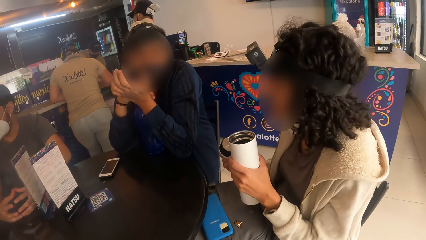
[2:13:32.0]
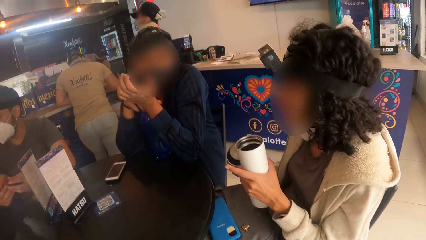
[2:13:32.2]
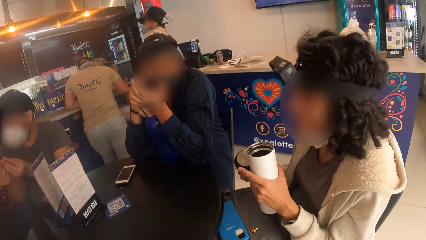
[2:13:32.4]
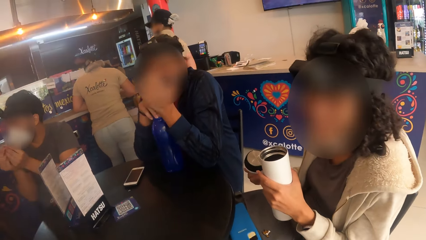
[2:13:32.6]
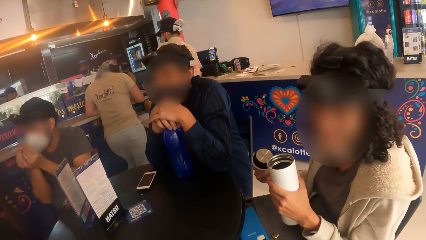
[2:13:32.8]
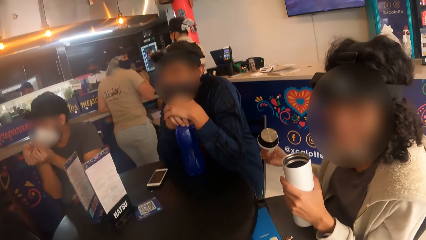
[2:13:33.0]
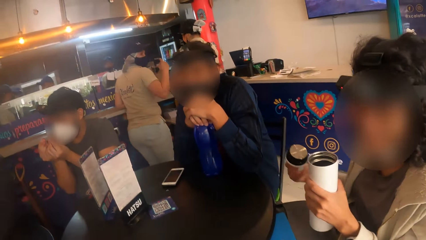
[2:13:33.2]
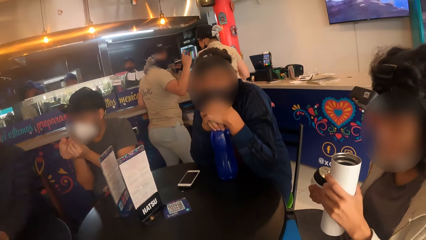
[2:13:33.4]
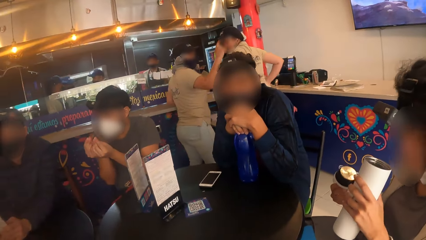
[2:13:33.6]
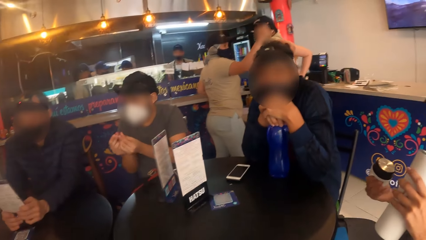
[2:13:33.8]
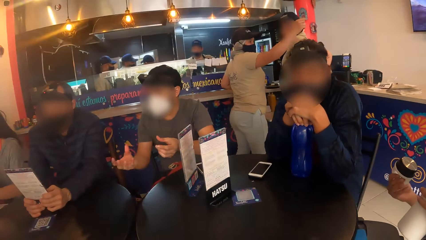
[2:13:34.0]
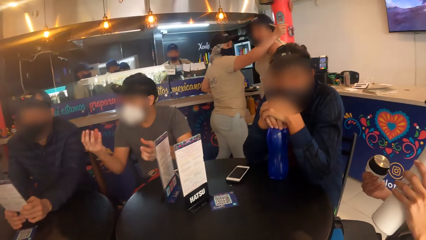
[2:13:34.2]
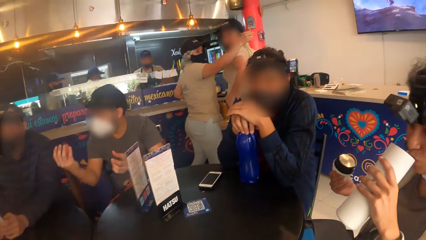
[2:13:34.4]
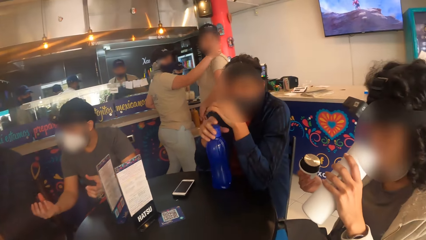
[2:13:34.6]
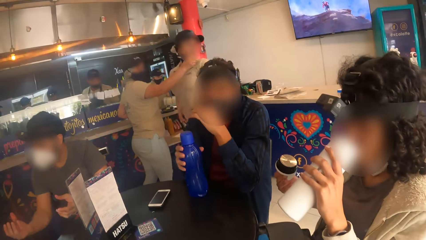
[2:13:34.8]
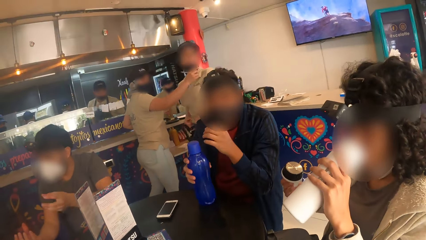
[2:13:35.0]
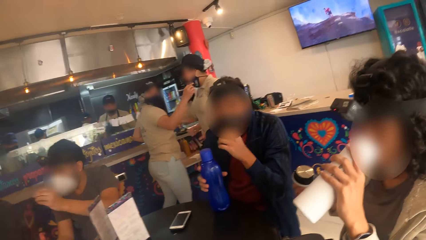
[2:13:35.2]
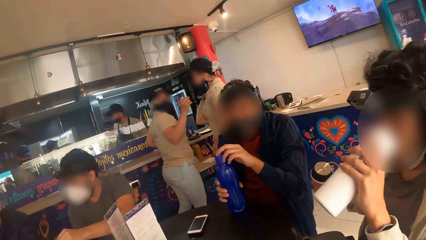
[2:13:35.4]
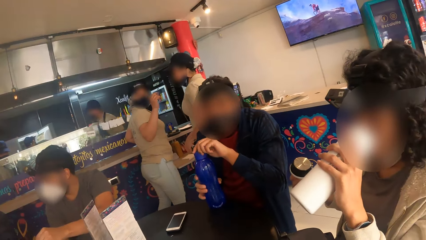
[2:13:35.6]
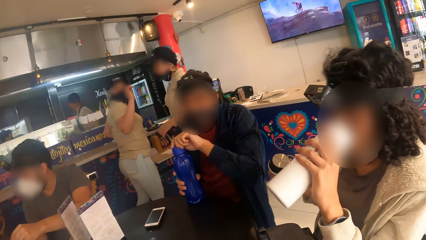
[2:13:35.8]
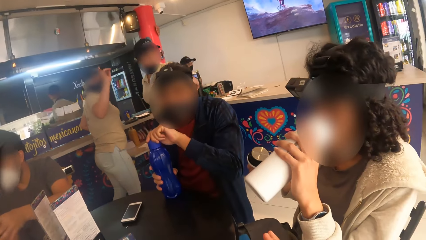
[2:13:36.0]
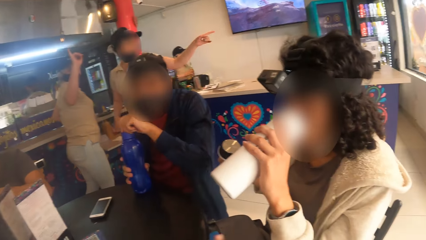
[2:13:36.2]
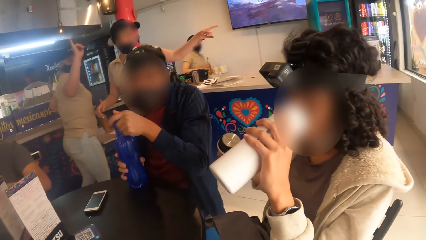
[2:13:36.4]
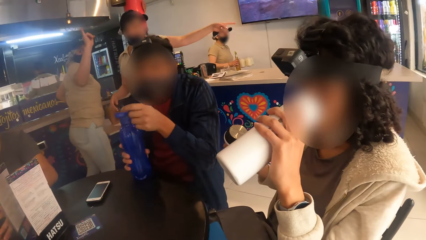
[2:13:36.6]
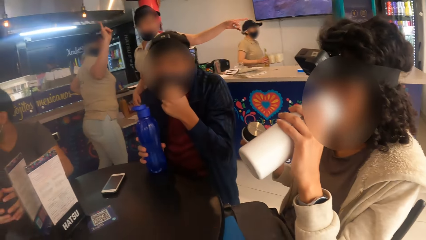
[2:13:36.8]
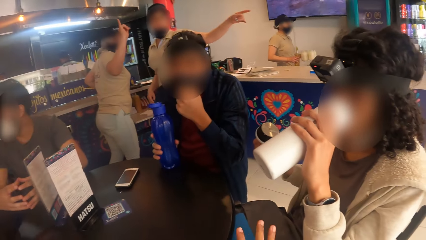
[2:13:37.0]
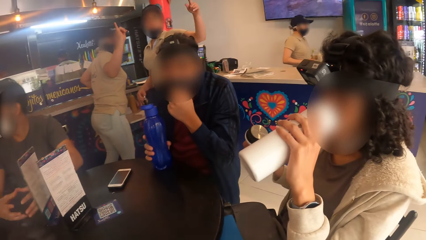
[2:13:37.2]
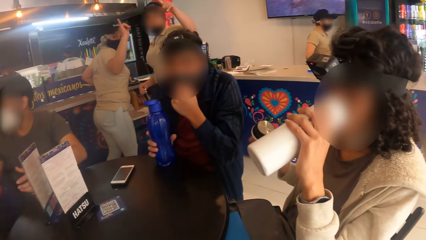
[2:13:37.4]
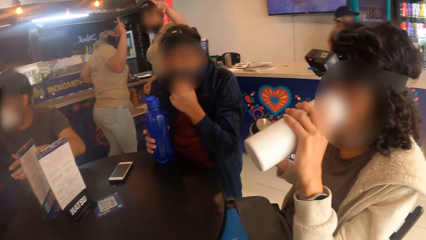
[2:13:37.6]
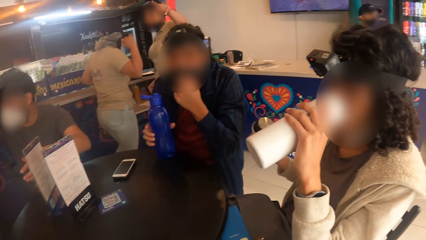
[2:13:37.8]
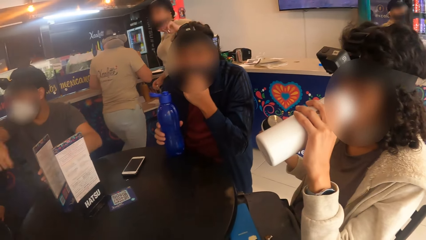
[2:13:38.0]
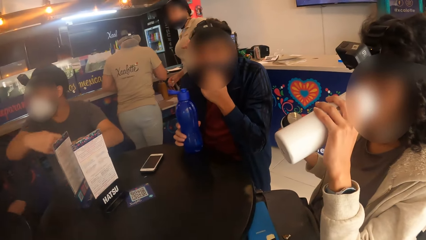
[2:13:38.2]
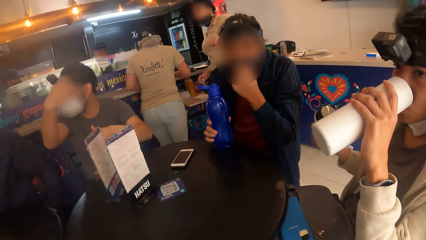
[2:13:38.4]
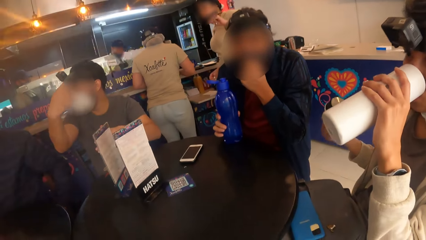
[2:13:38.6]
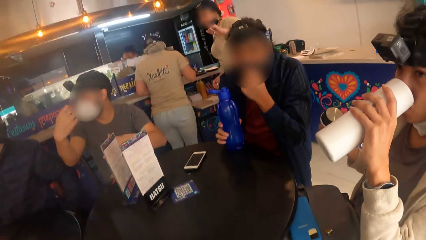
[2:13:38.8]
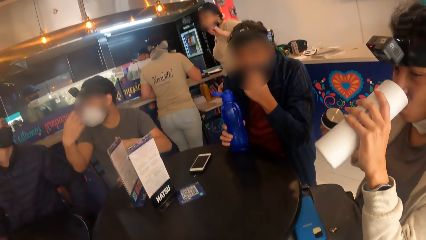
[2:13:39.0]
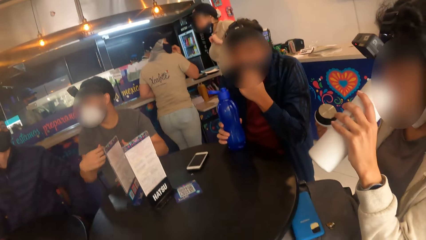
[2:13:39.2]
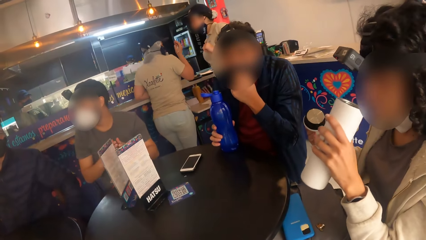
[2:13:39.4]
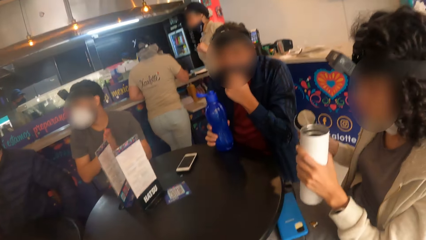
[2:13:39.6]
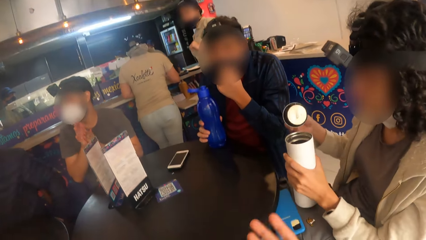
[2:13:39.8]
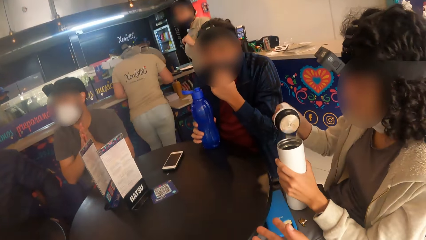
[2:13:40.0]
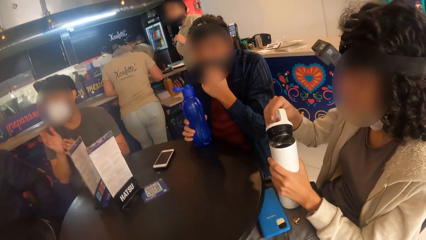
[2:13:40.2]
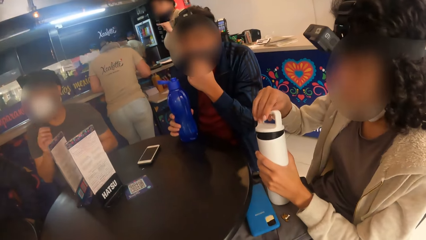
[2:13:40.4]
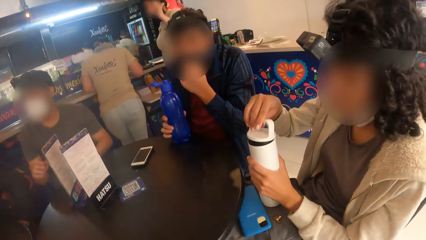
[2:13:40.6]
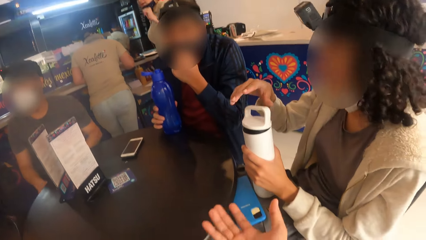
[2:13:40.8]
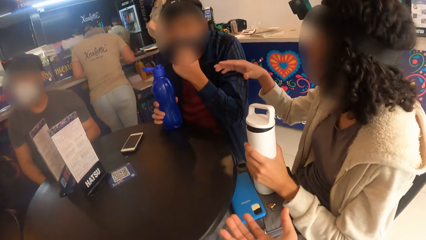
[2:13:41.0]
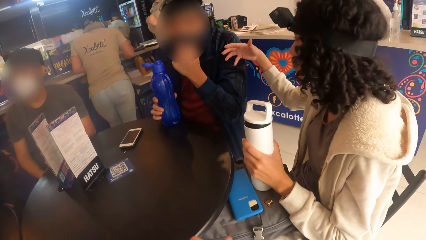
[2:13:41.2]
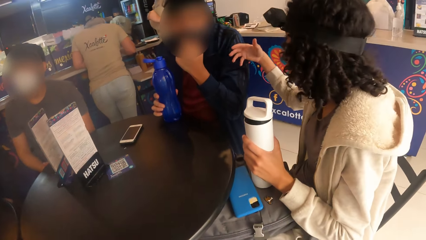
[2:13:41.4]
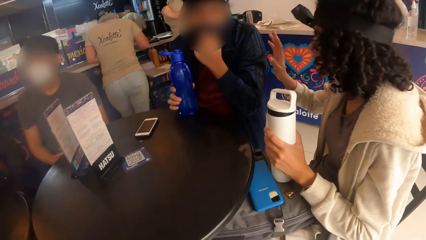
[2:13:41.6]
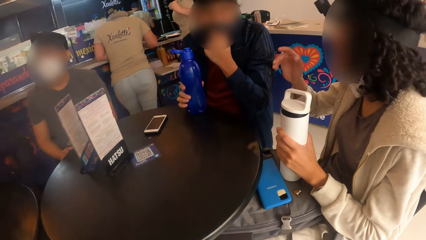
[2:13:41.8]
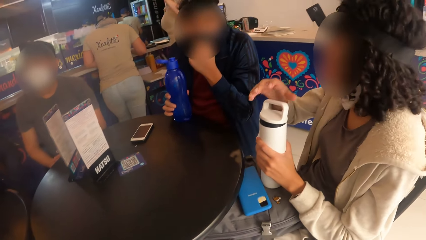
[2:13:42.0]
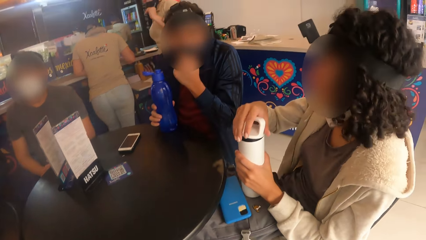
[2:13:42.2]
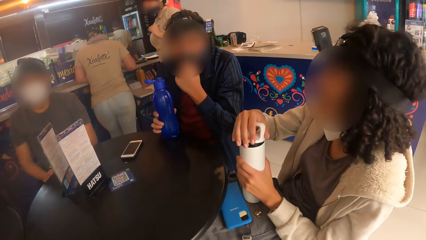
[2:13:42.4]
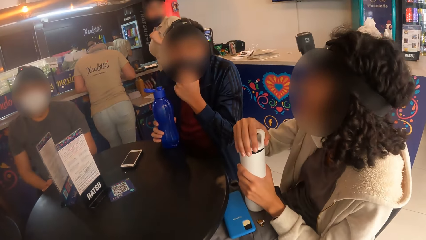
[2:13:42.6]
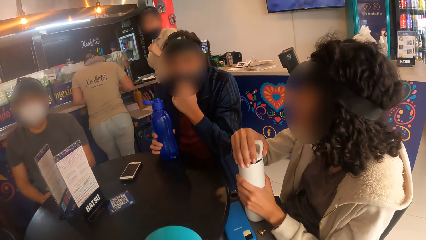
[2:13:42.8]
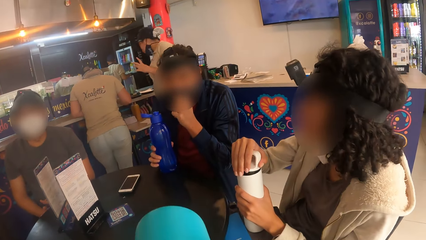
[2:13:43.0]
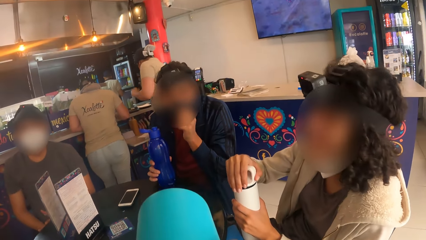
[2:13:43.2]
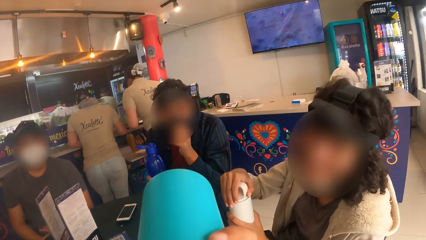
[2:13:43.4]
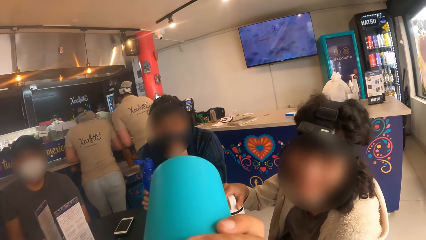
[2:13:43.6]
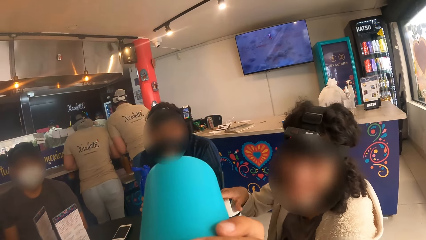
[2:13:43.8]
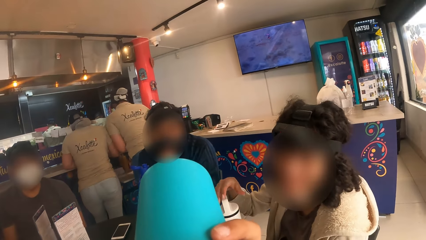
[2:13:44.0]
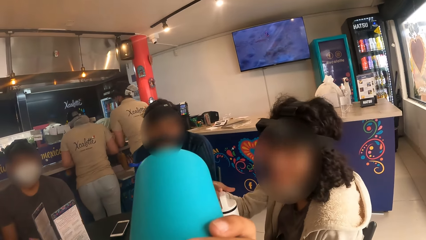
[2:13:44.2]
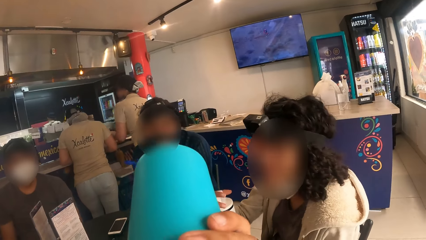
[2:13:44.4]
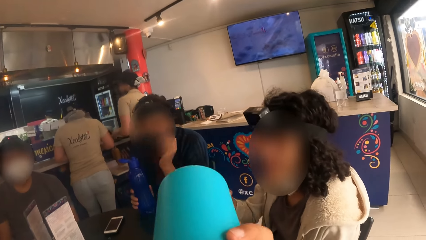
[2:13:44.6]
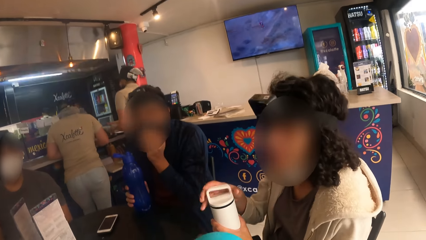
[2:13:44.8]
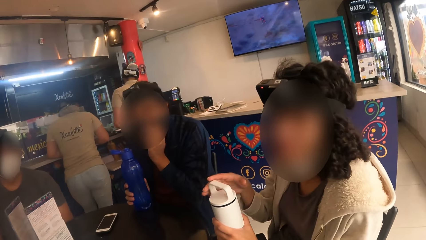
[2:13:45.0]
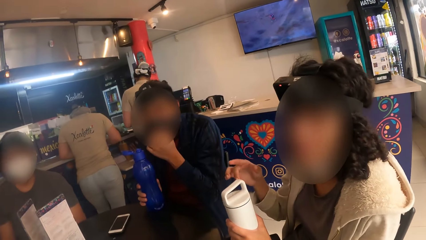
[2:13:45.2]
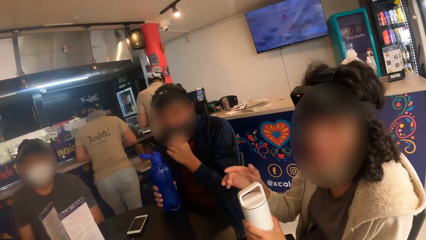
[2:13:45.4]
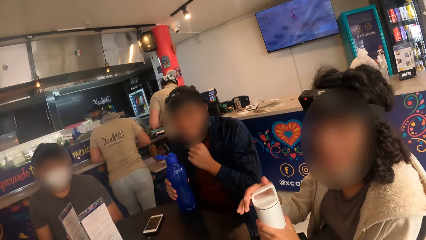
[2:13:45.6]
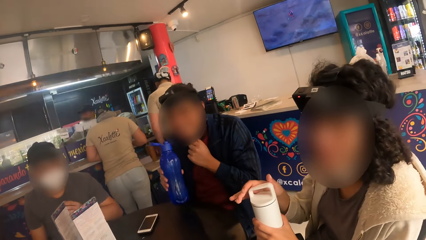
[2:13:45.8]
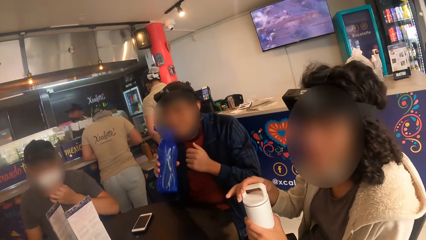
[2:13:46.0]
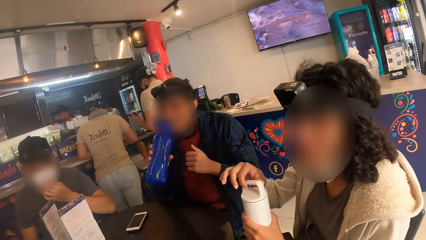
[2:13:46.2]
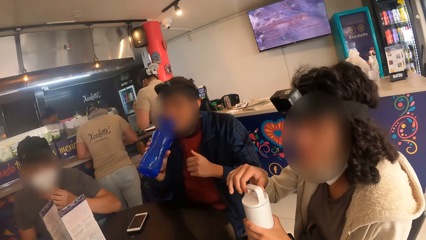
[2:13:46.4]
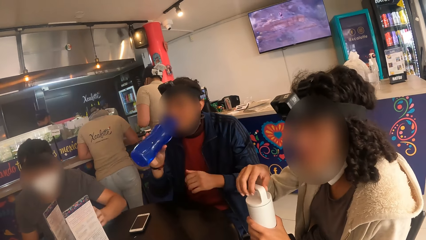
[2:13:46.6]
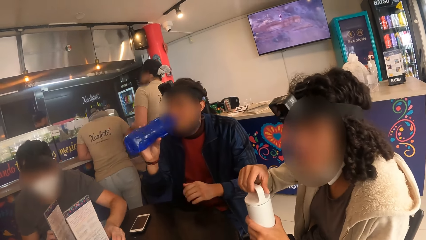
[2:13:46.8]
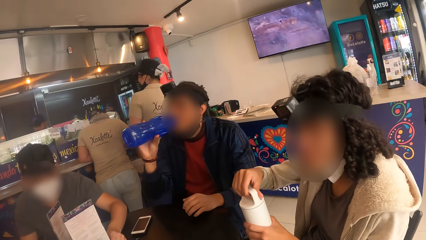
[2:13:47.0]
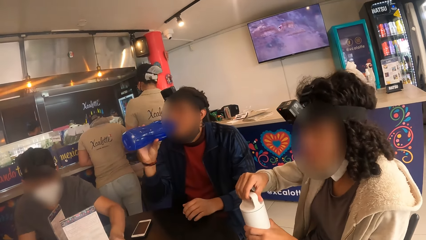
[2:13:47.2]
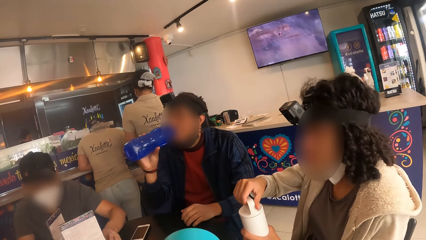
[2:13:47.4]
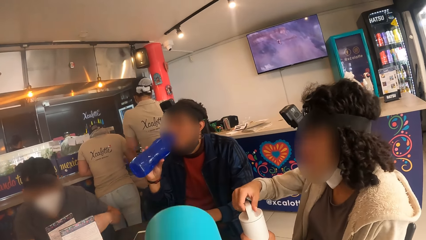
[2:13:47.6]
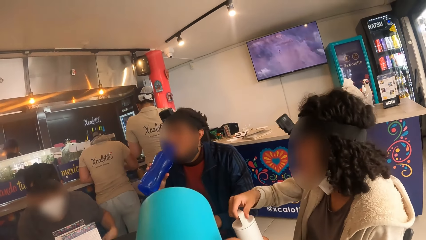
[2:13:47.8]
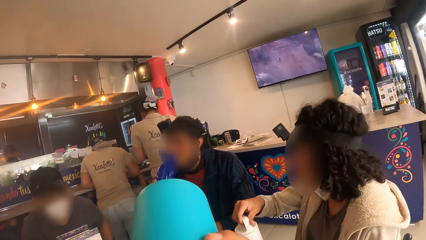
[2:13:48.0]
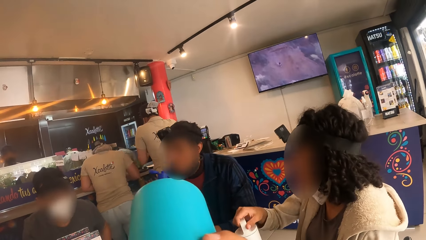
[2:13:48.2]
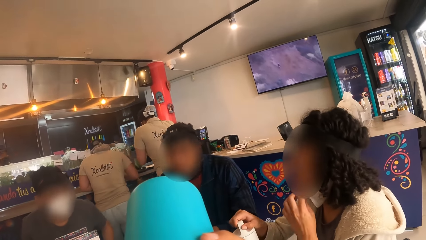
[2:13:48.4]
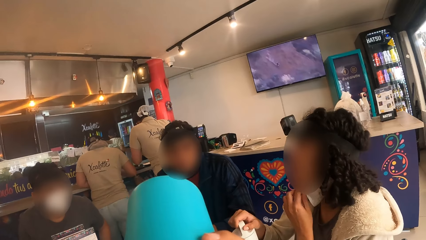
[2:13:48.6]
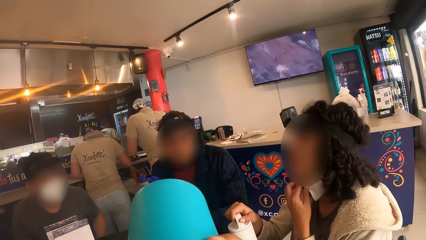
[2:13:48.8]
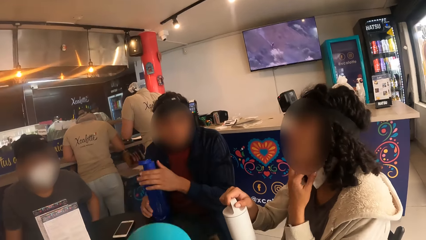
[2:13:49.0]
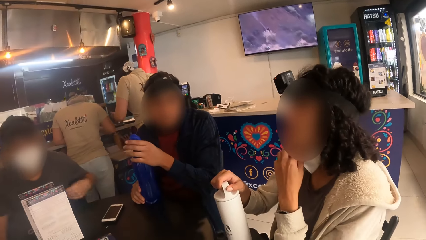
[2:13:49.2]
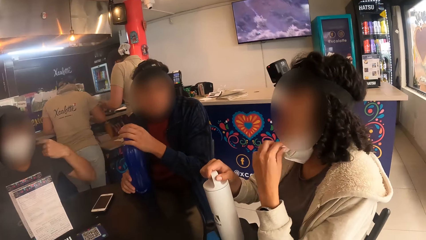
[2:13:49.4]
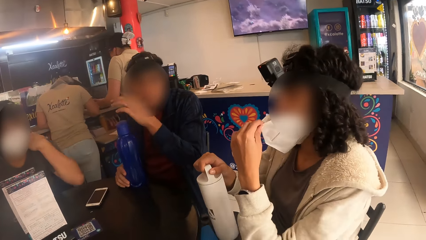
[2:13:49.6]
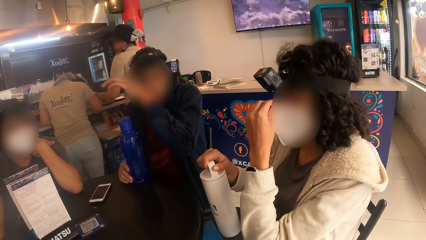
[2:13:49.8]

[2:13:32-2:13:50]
The woman drinks from the bottle with her left hand. The woman closes the bottle in her left hand with her right hand. The woman interacts with a man. The camera wearer drinks tea from the mug. The woman adjusts her facemask with her left hand.
